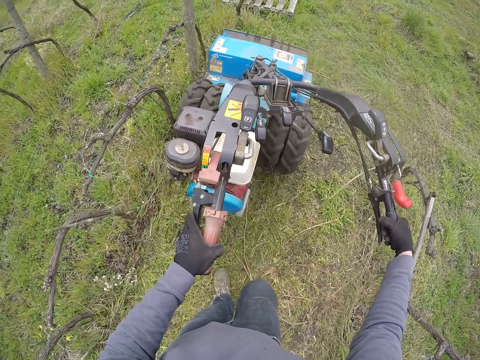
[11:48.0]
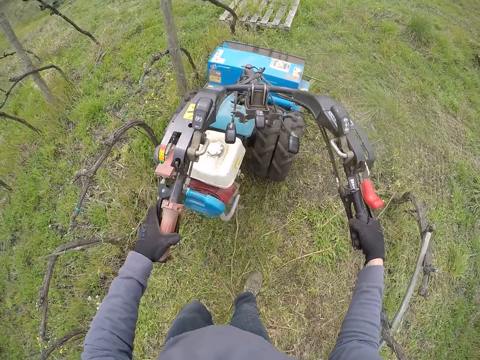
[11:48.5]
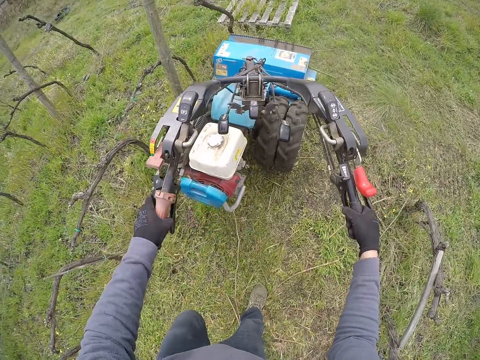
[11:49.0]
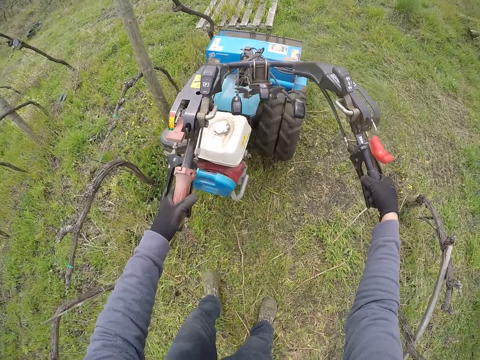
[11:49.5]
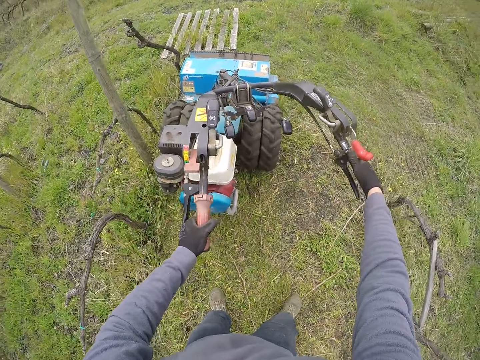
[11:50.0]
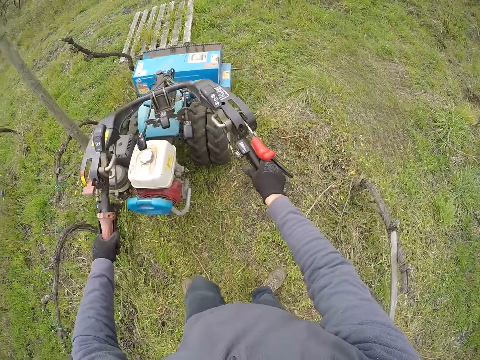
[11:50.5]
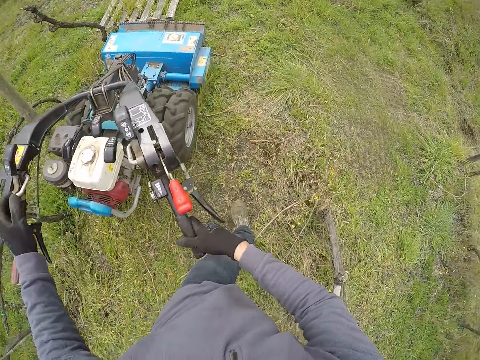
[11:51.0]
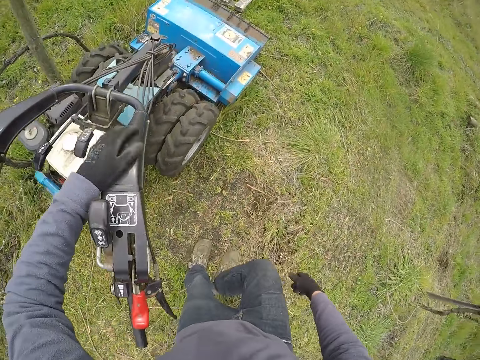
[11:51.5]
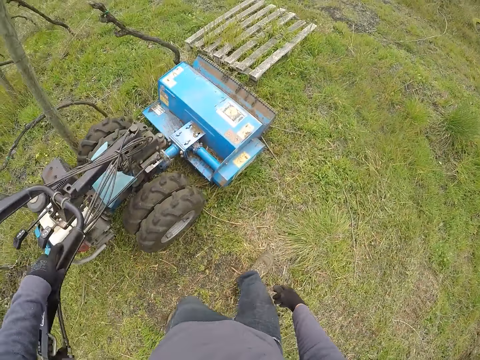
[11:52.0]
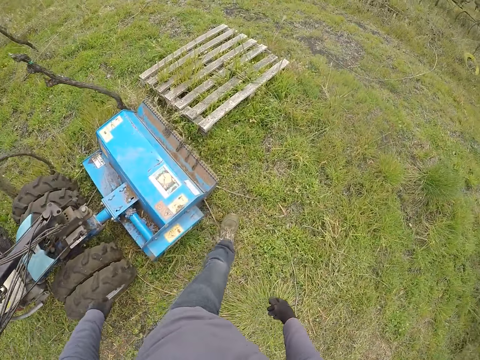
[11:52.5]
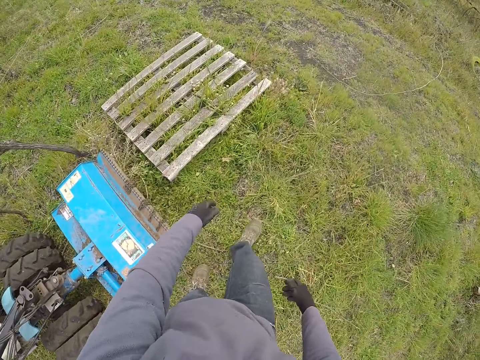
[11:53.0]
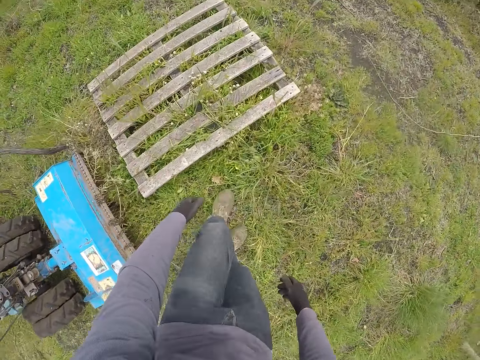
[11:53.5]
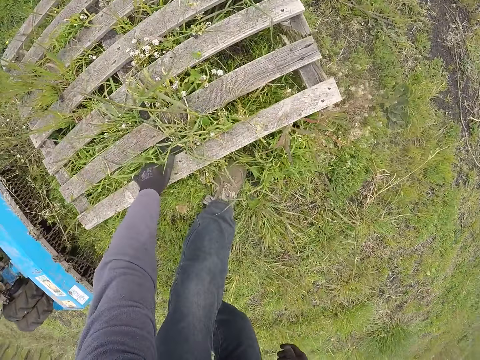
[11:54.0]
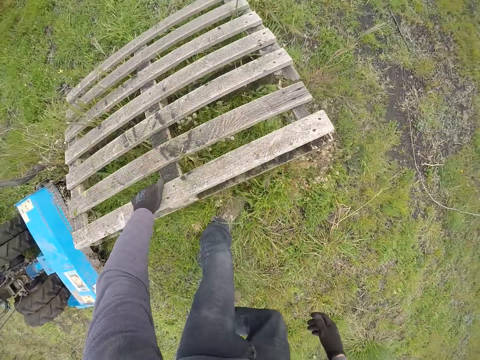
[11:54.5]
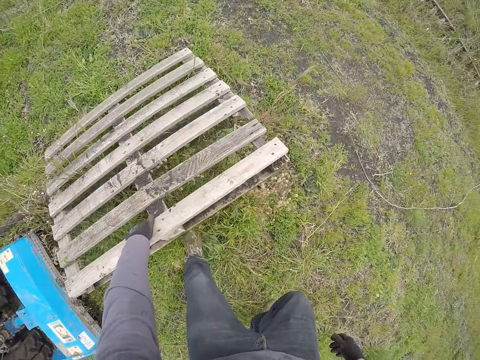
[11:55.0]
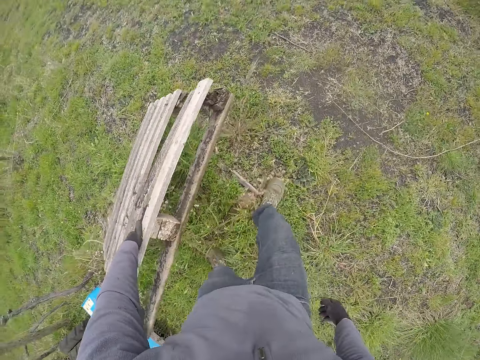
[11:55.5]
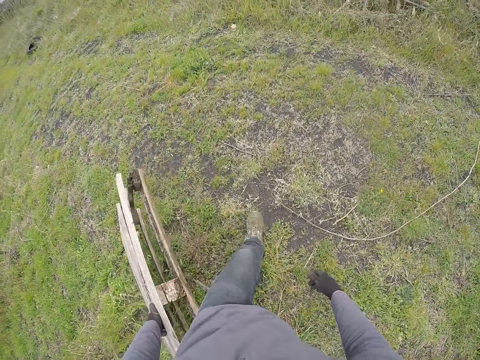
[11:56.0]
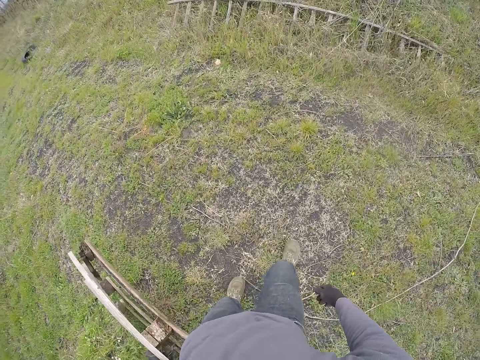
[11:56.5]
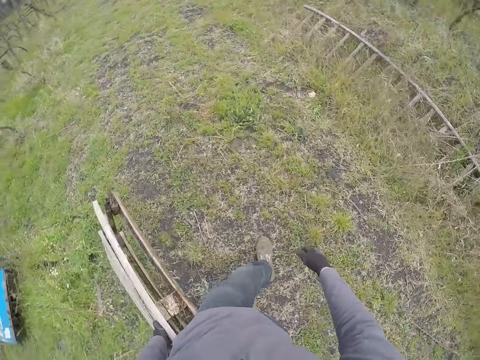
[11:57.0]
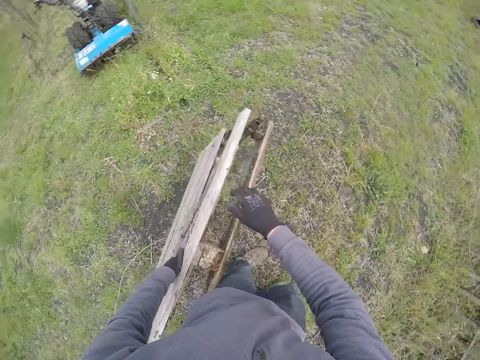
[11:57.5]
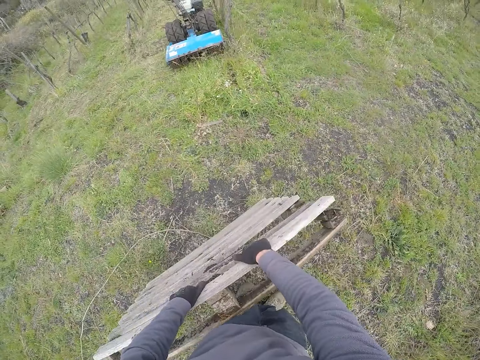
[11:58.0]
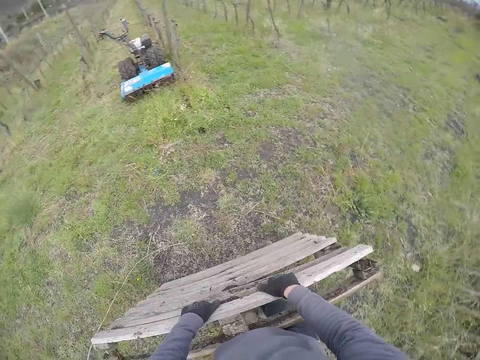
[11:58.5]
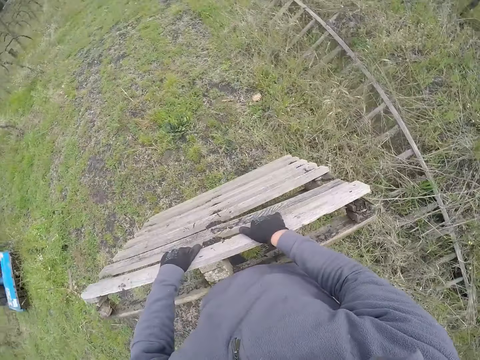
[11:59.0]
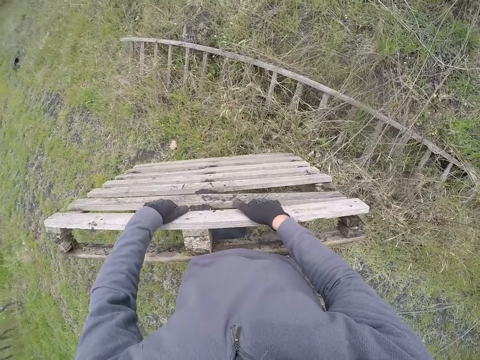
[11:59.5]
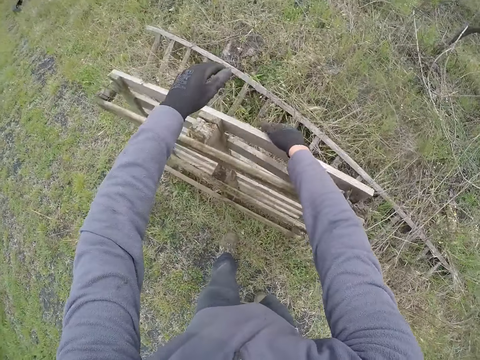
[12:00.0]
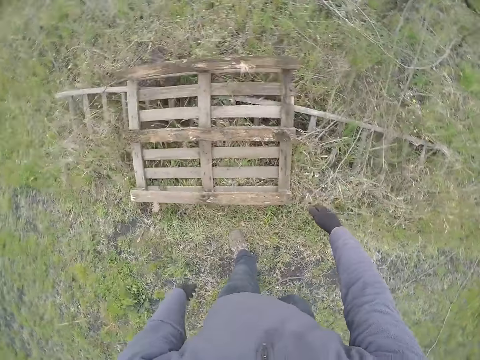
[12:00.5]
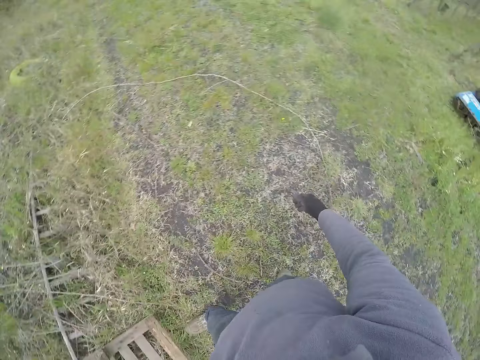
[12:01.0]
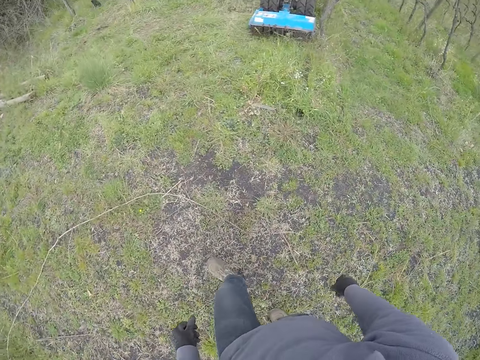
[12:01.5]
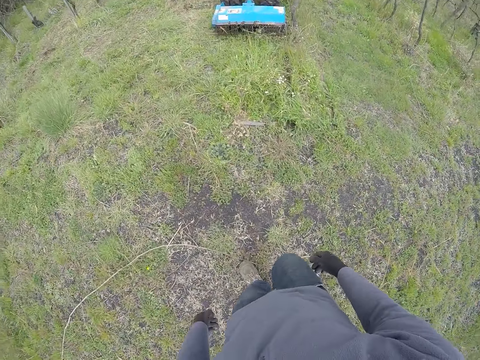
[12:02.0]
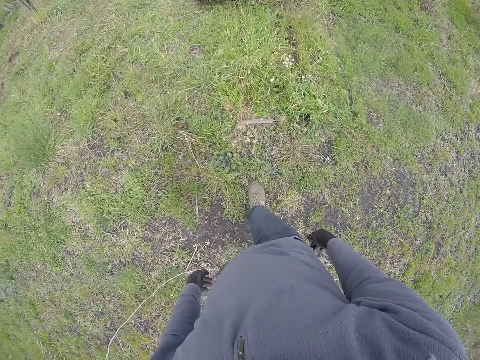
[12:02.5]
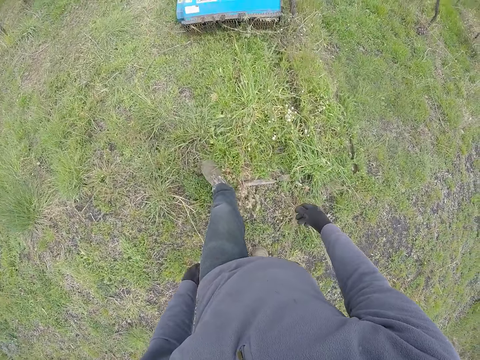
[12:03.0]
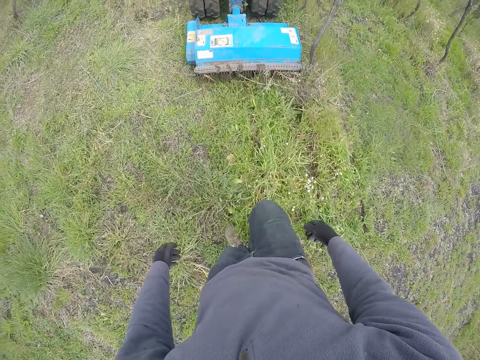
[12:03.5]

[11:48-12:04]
The camera wearer stops the lawn mower. He touches the lawn mower, walks towards the rack or pallet. He picks the pallet from the ground with his left hand. He moves the rack, moves the rack with both hands. He drops the pallet on the ground with both hands. He walks to the lawn mower.

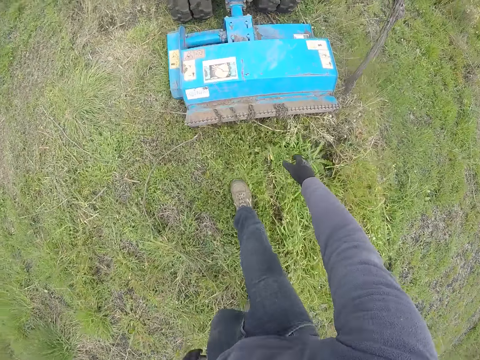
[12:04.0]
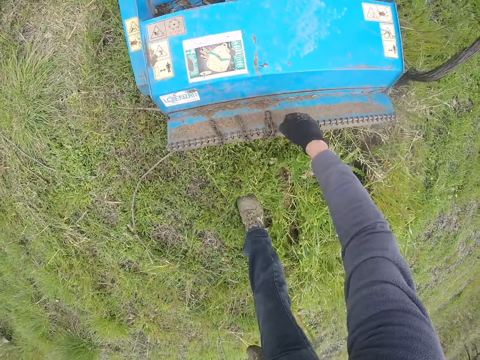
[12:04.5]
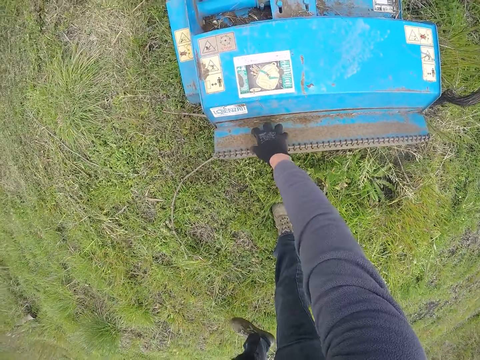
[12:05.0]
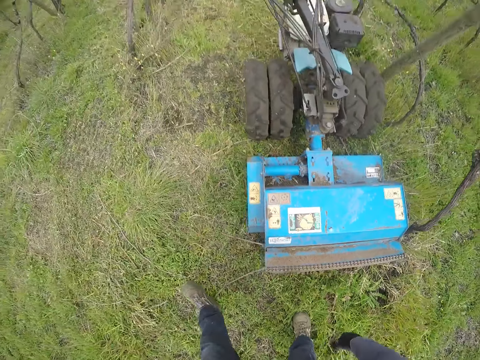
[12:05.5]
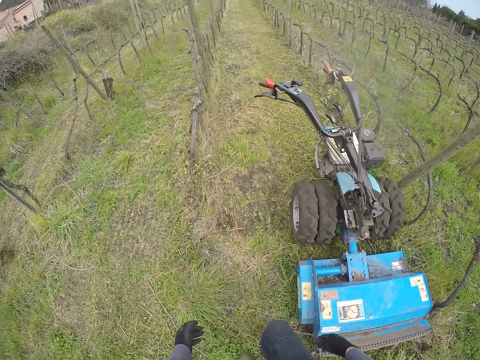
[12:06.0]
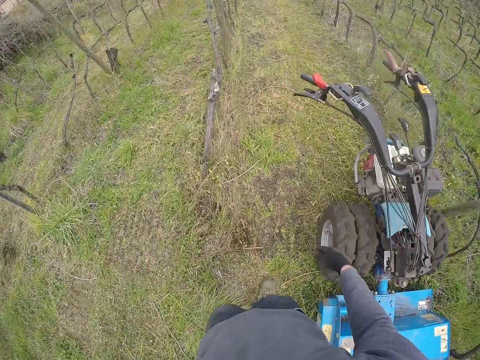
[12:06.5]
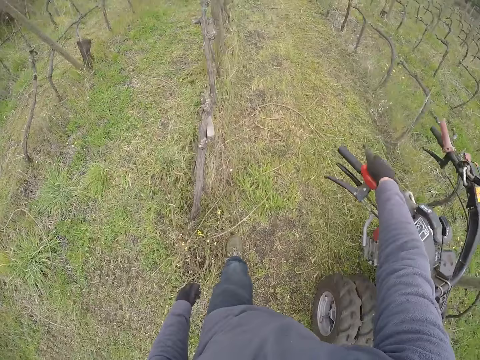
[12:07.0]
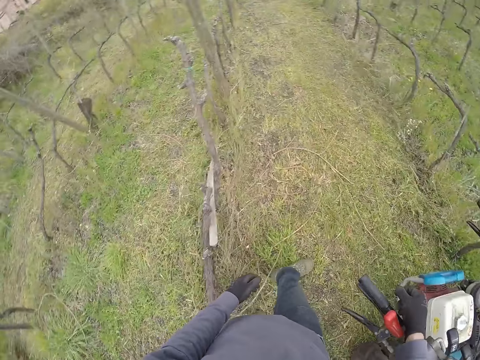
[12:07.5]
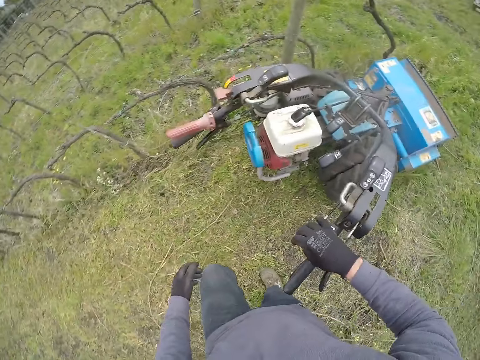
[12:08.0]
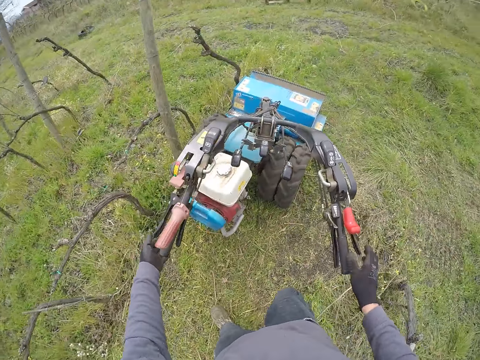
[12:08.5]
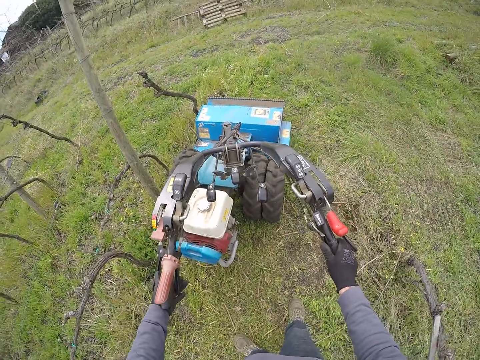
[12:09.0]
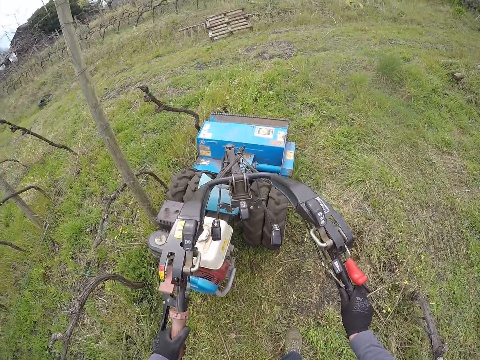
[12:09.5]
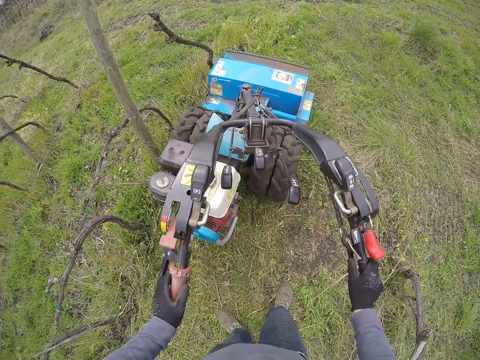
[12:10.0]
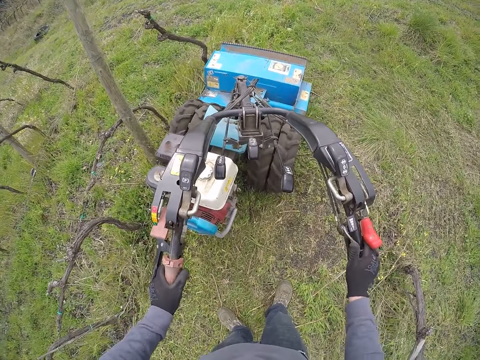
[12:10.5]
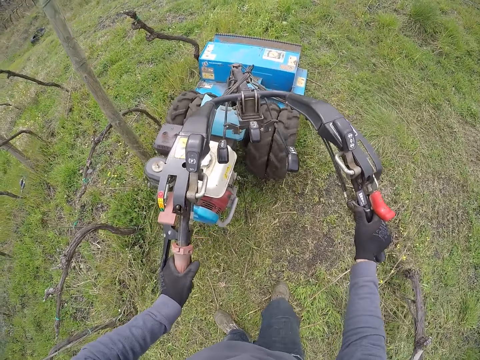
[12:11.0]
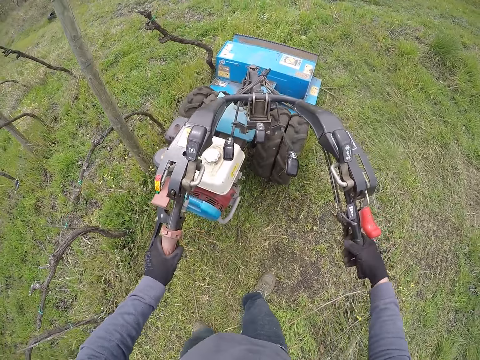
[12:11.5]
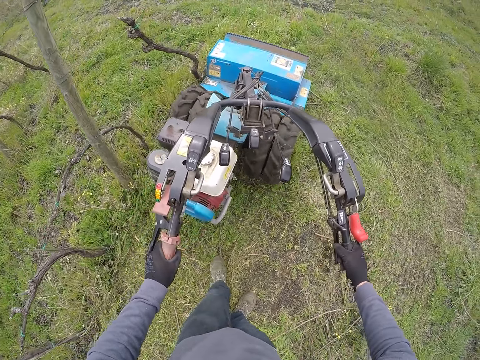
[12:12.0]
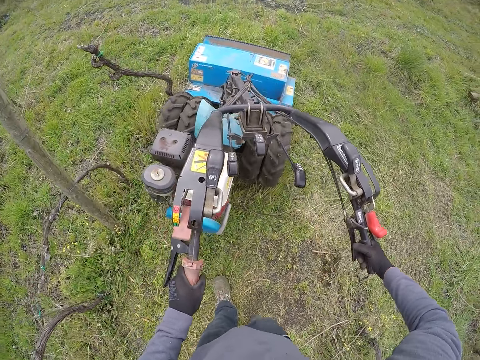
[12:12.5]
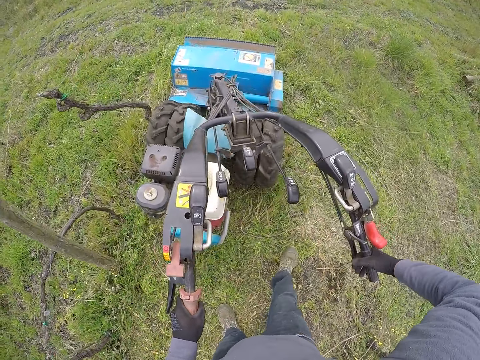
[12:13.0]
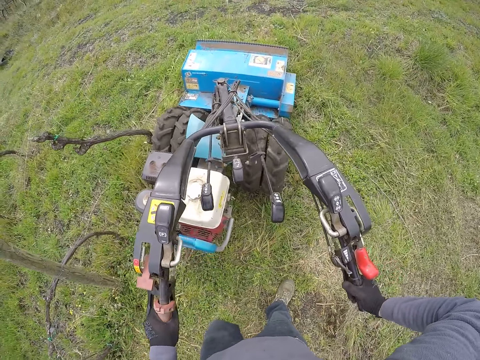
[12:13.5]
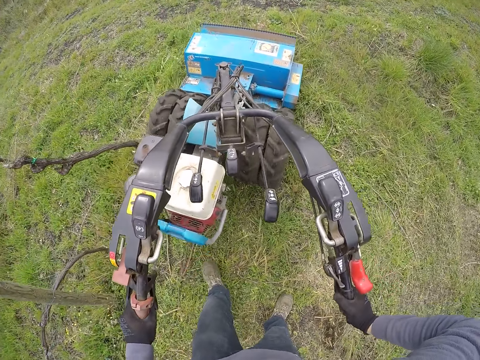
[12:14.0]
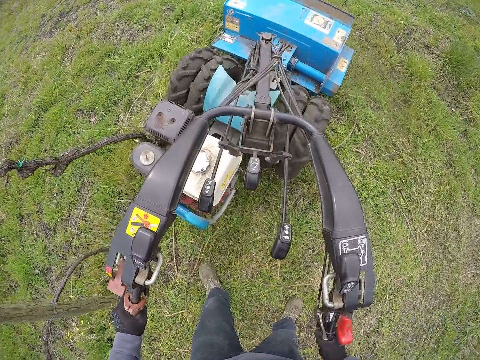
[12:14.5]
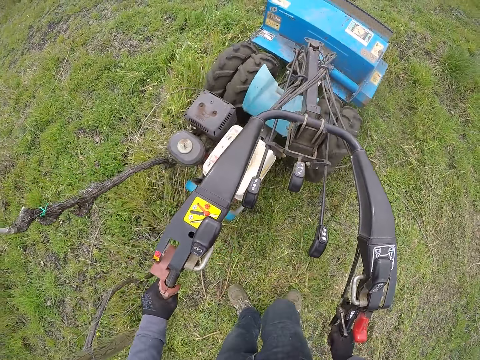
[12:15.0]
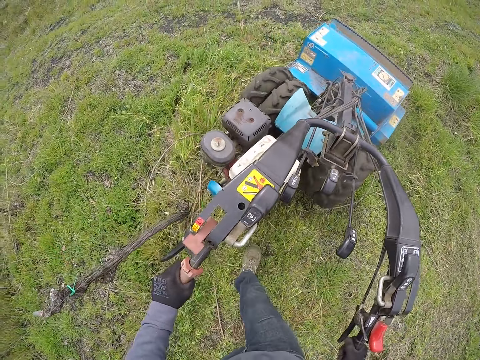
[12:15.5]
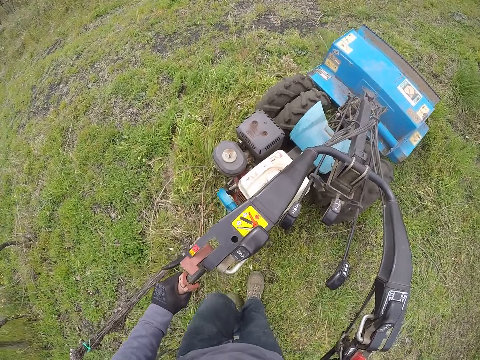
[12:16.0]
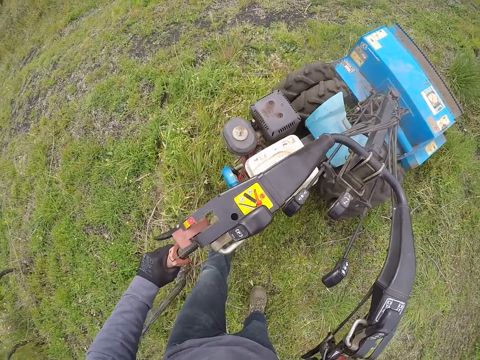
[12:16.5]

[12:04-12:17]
The camera wearer removes dirt from the field mower deck with his right hand. He walks to the lawn mower. He holds the mower with the right hand. He holds the mower with both hands. He pushes the lawn mower. He mows the field with the field mower.
